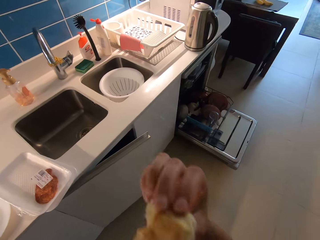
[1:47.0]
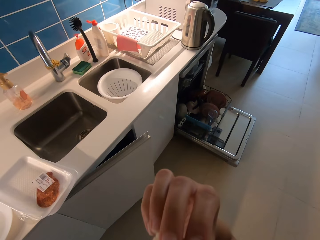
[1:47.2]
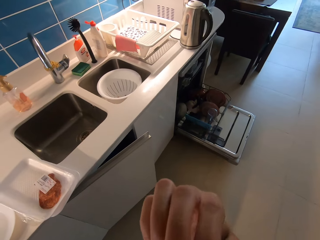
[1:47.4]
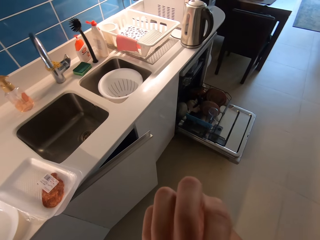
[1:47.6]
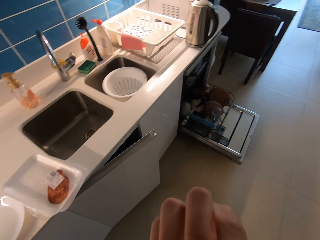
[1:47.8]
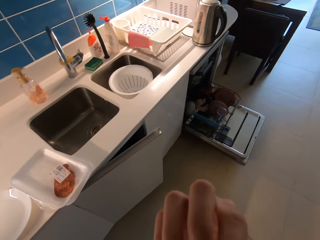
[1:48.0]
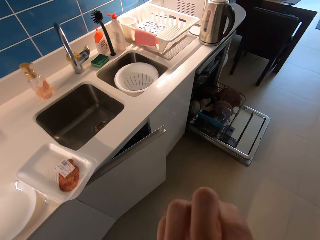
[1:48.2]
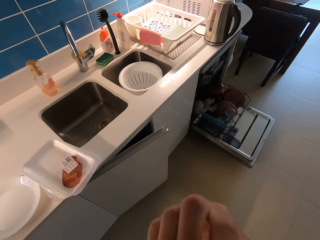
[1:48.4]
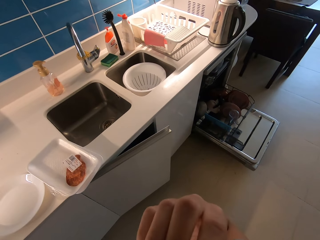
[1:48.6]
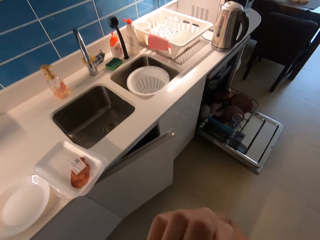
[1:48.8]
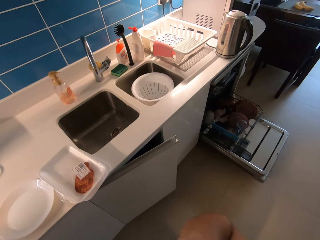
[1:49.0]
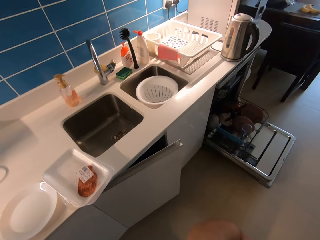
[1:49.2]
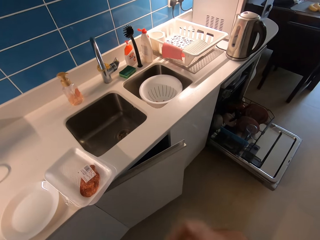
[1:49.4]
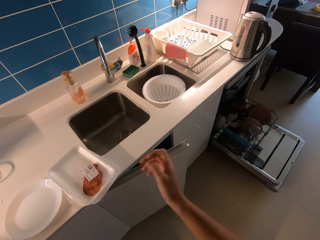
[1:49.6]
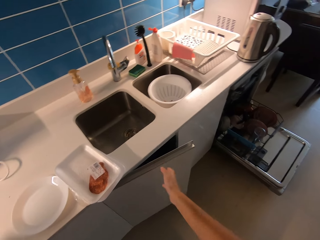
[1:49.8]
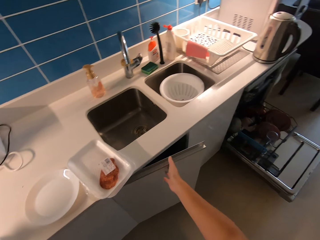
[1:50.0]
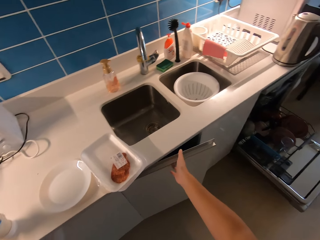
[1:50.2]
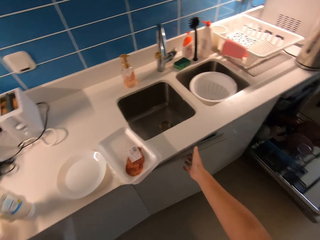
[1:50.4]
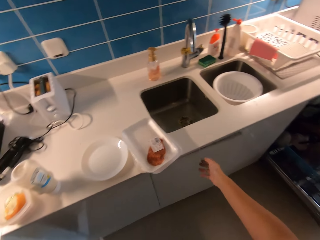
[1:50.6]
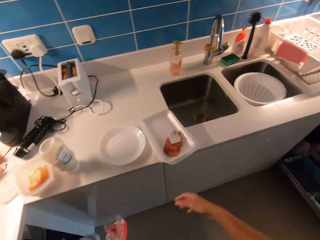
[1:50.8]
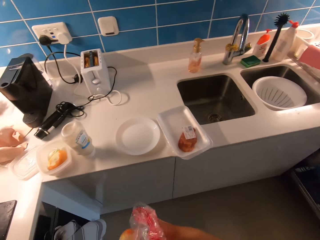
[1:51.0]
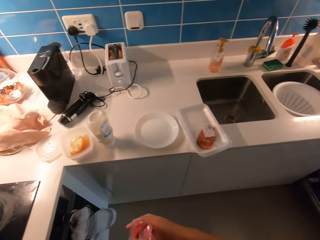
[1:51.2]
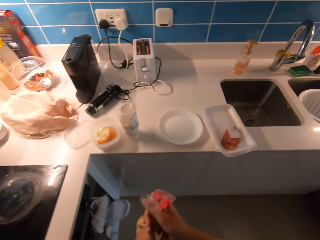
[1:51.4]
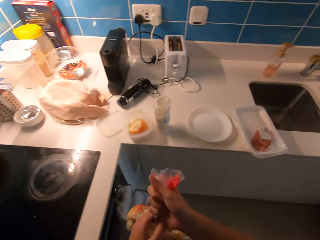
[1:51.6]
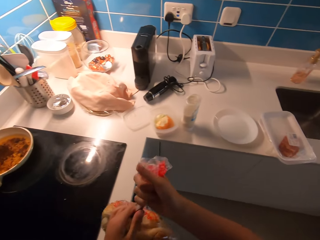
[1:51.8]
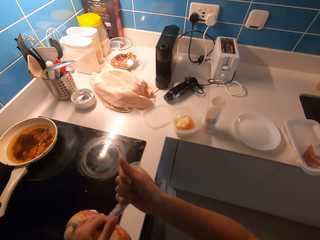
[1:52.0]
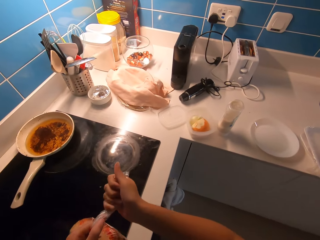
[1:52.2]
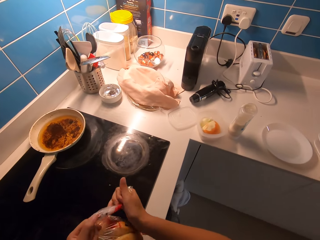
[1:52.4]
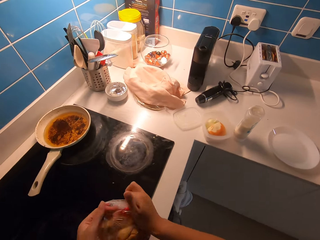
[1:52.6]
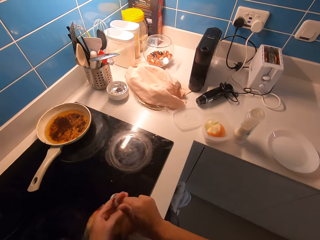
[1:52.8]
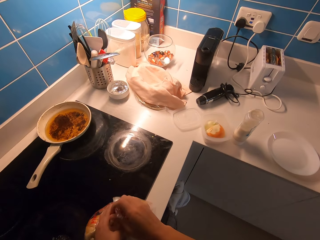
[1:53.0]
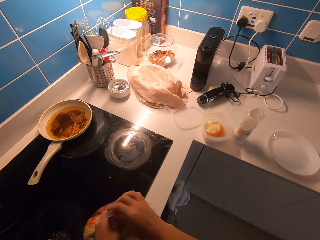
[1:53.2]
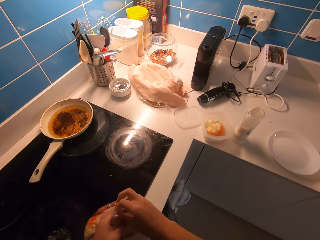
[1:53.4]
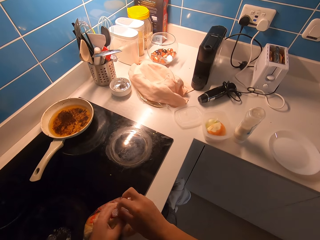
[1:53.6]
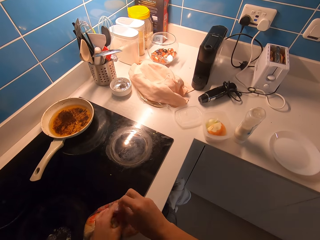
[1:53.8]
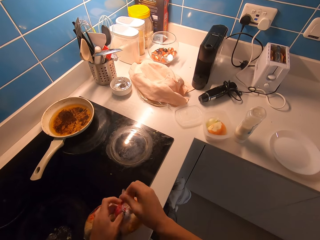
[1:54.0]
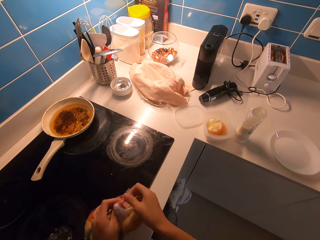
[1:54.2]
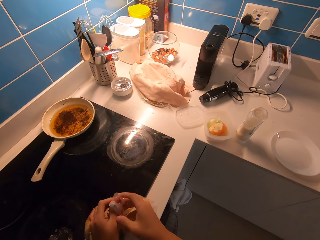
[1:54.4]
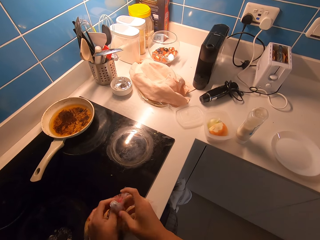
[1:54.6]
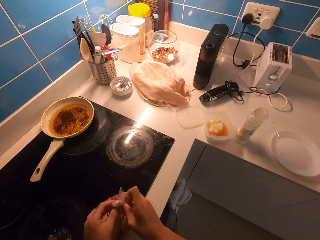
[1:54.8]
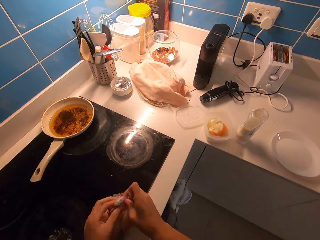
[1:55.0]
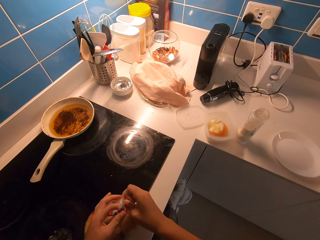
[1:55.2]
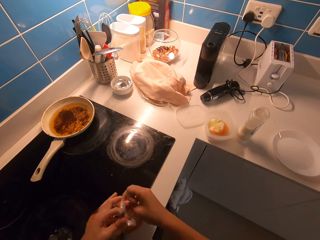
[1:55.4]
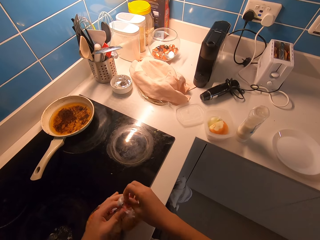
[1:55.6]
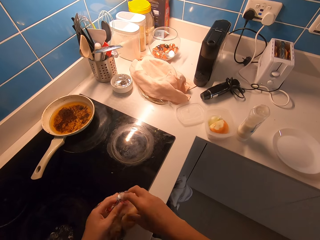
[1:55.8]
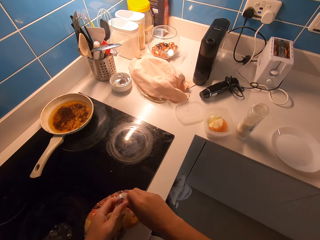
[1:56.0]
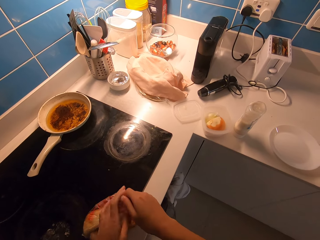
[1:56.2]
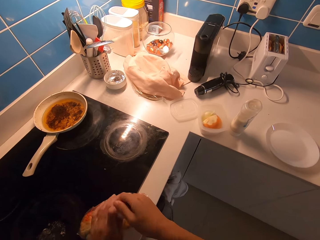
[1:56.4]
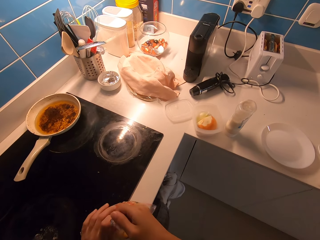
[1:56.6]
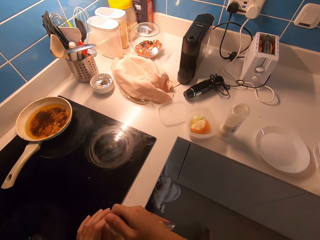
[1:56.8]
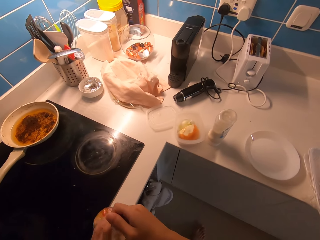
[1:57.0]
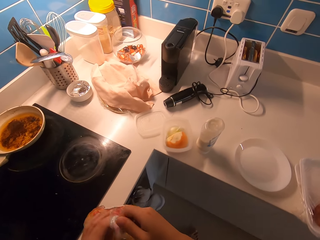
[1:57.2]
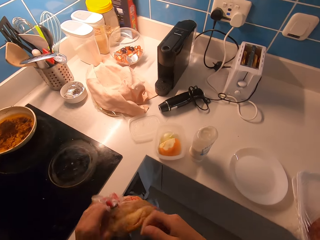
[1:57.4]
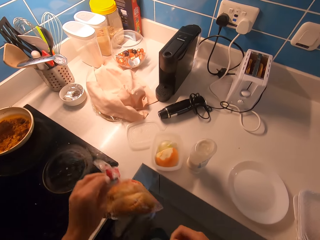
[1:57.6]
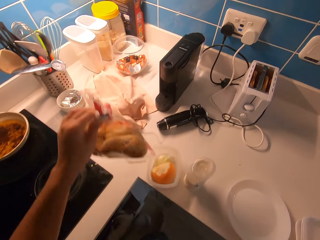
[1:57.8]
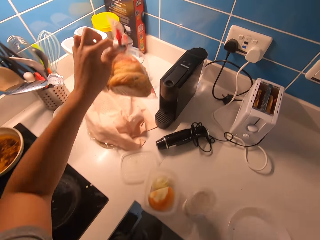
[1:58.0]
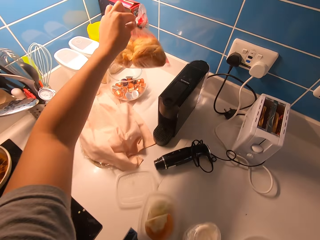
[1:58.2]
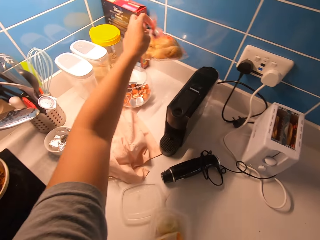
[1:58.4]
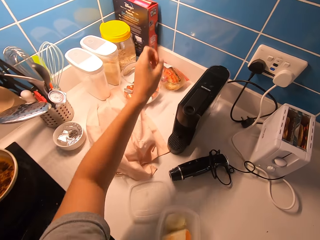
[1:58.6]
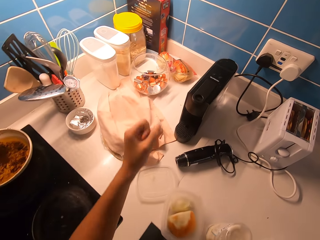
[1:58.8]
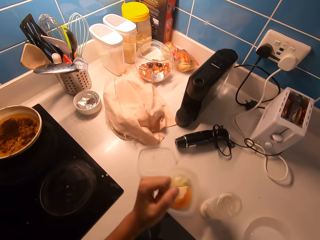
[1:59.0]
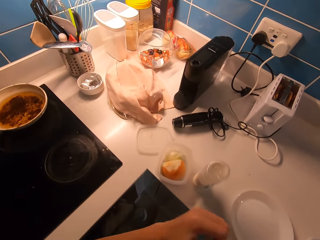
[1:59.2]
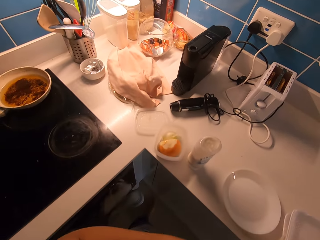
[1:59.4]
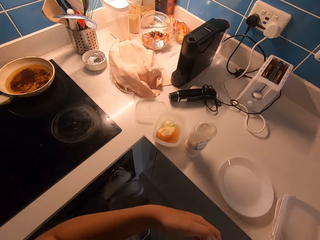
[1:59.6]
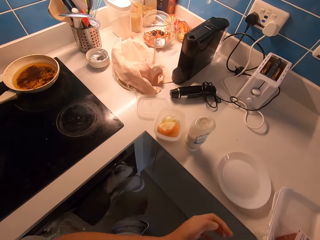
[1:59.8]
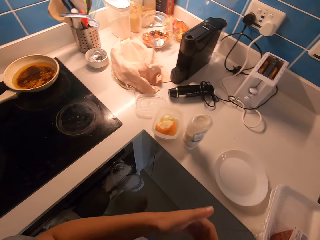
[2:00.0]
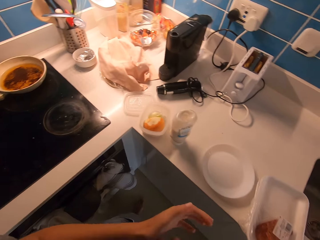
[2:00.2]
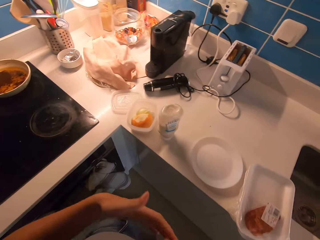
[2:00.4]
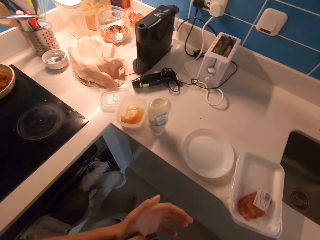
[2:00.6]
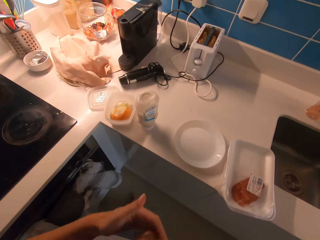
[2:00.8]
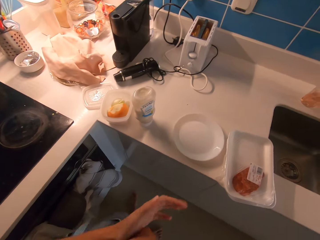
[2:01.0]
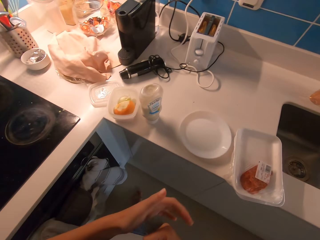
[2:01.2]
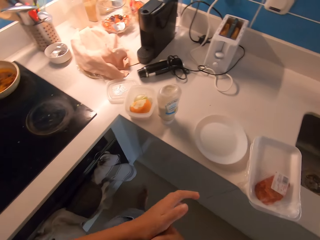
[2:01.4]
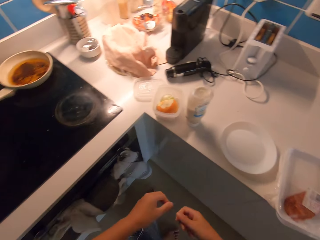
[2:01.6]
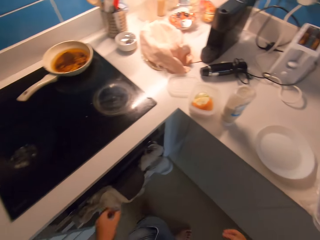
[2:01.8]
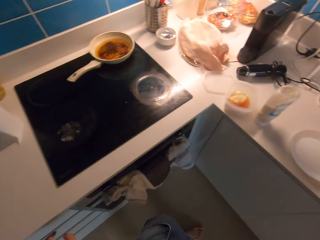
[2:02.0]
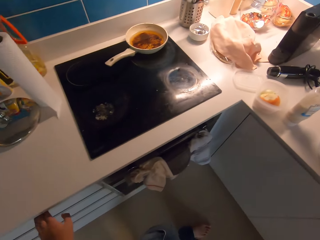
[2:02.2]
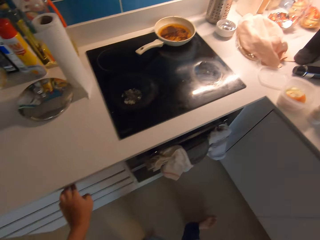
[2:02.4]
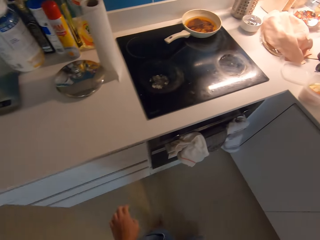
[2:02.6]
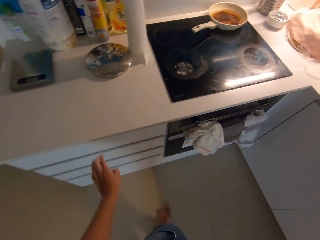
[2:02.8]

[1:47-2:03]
The camera wearer takes the second piece of bread toward her mouth with her right hand. She closes the cabinet with her right hand. She ties the nylon of bread with her hands. She drops the nylon of bread on the table top with her left hand. She dusts her hands. She claps her hands together. She pulls a drawer with her left hand.

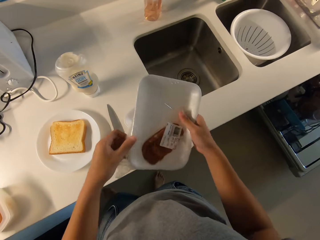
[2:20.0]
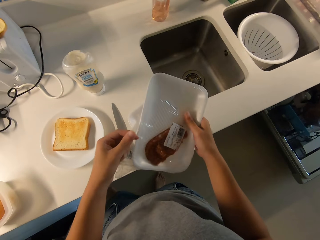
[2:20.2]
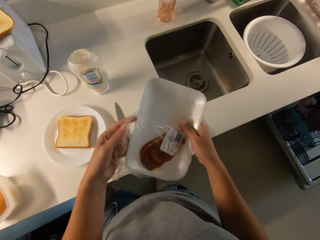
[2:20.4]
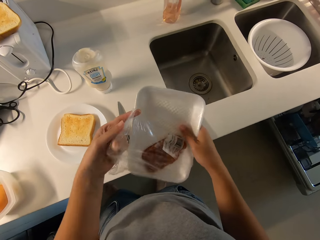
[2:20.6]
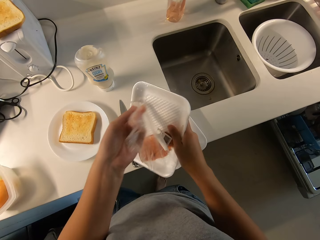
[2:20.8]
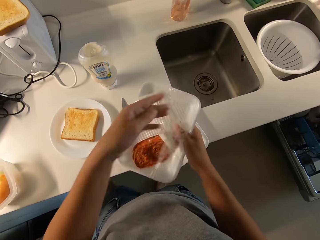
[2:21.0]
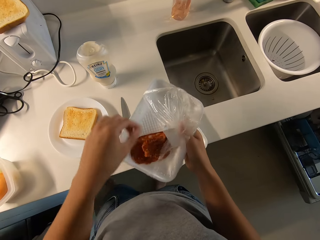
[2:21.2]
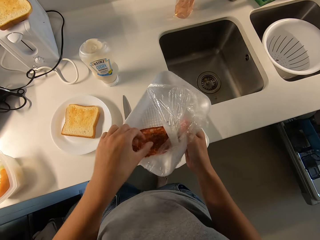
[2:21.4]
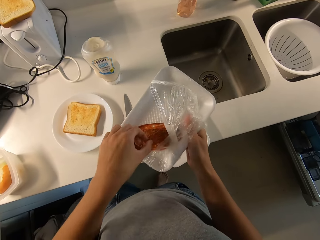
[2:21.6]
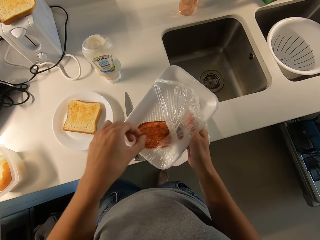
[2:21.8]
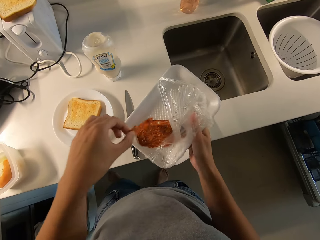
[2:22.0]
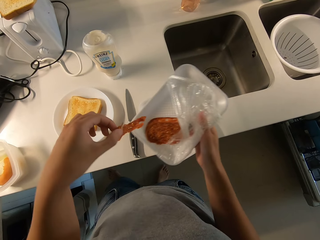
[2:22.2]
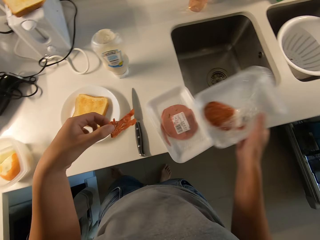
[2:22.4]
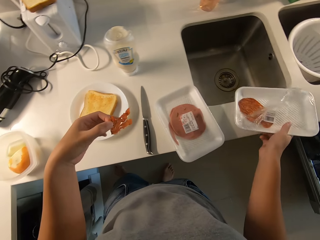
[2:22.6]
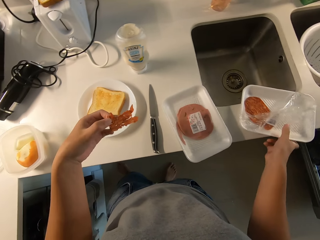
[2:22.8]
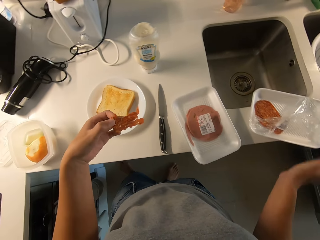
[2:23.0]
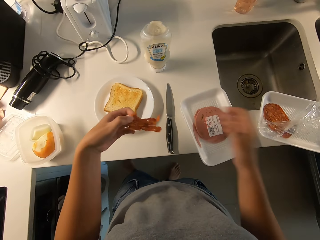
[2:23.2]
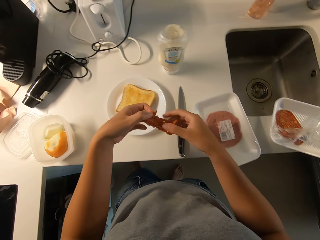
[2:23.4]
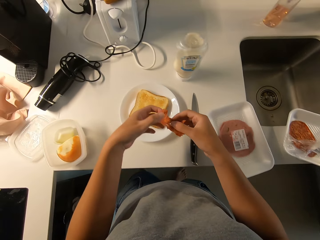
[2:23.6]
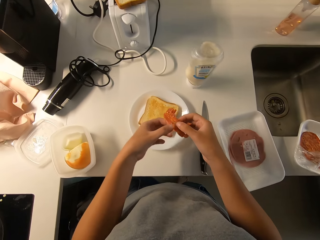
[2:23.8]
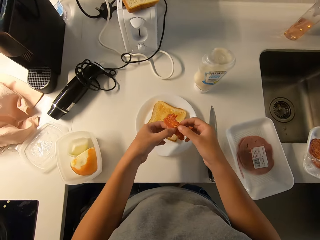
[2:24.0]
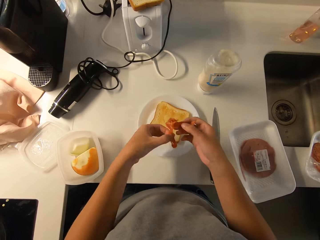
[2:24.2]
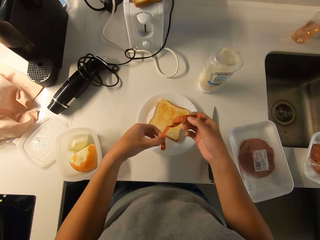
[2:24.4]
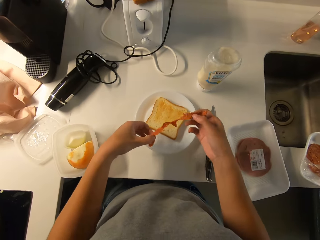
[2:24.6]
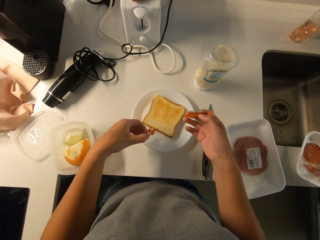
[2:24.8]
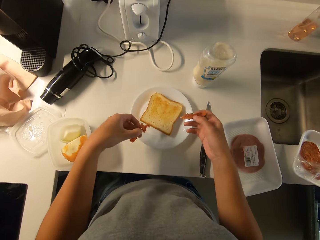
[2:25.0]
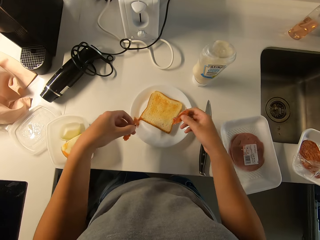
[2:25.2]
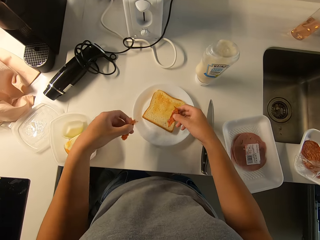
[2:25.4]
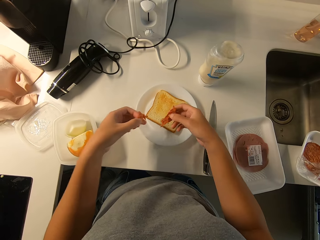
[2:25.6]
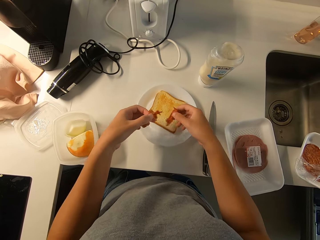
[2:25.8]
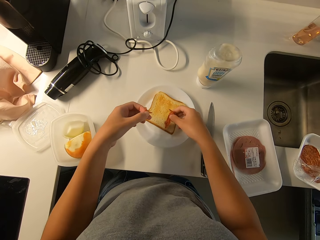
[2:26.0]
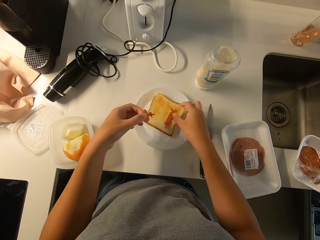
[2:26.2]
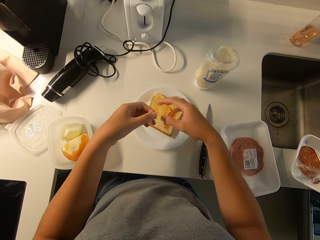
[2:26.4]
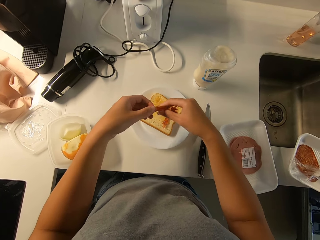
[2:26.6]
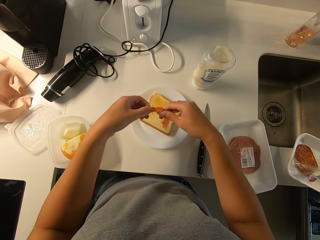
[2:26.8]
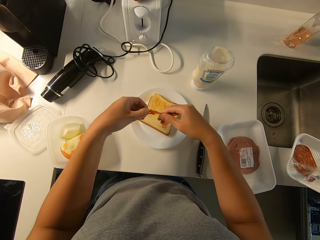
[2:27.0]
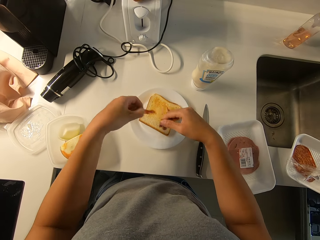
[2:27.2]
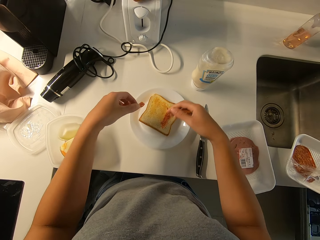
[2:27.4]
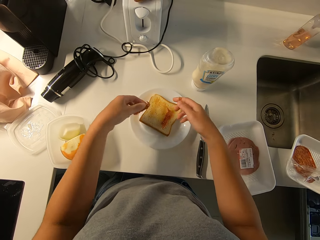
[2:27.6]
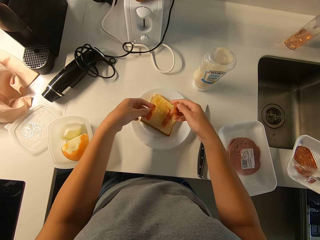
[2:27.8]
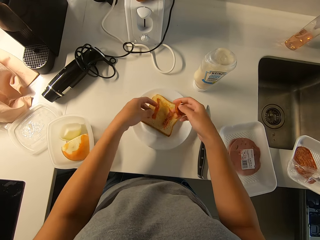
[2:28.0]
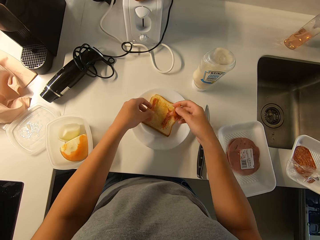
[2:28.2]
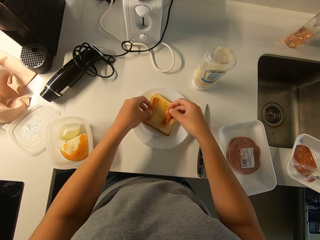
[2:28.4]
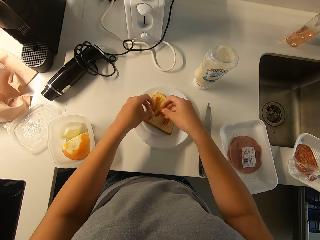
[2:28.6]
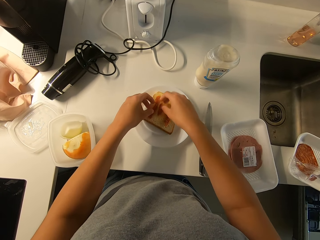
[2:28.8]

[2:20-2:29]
The camera wearer removes a piece of paper from a storage can with a hand. She picks up a piece of beef from the storage can with her left hand. She puts the plate of beef on the table top with her right hand. She cuts the piece of beef with her hands. She puts the pieces of beef on the slice of bread on a plate with her right hand. She cuts the piece of beef with her hands. She puts the pieces of beef on the slice of bread with her hands.
